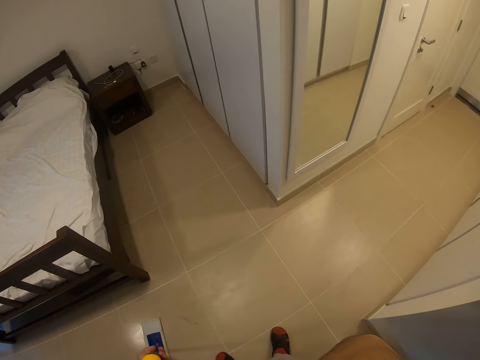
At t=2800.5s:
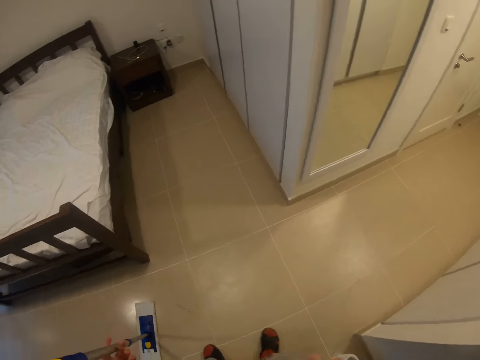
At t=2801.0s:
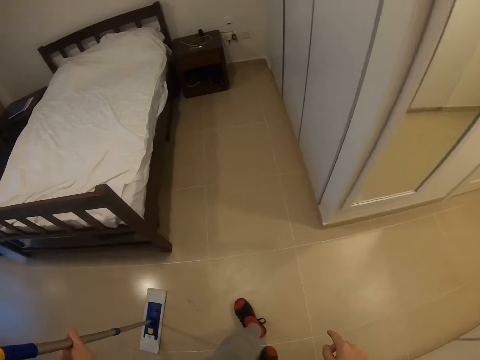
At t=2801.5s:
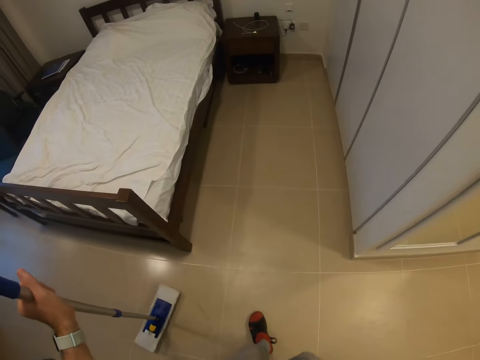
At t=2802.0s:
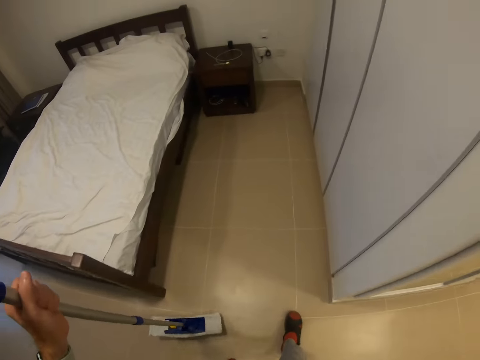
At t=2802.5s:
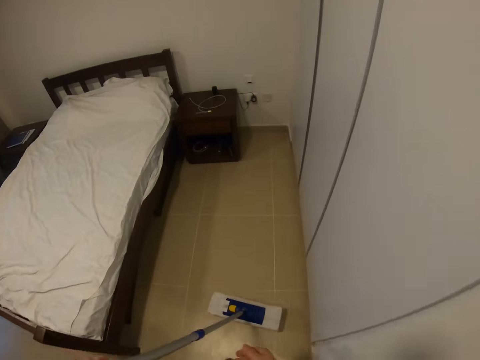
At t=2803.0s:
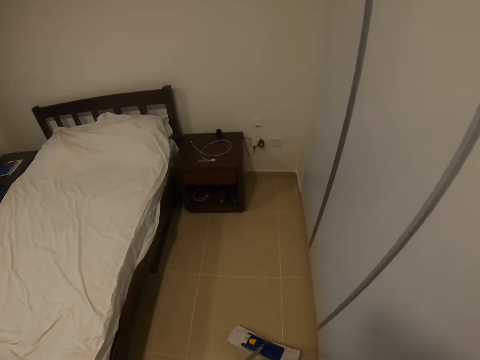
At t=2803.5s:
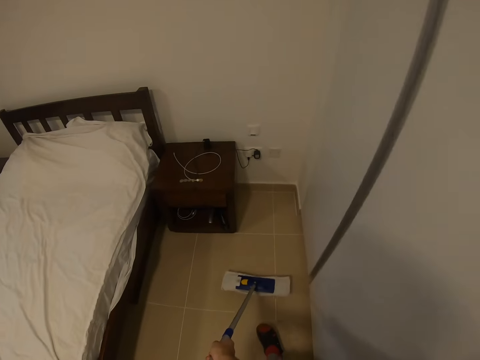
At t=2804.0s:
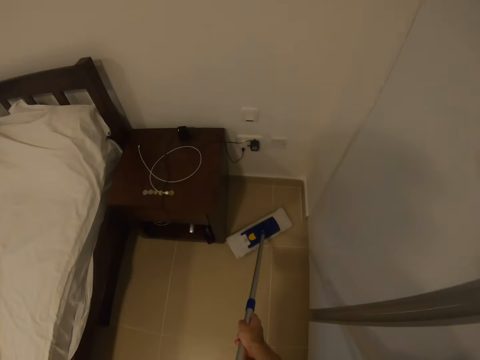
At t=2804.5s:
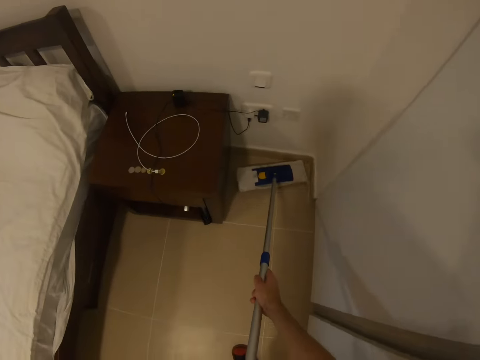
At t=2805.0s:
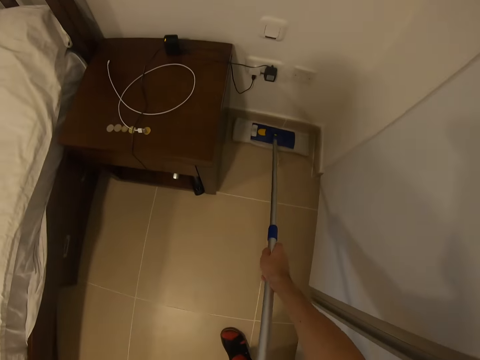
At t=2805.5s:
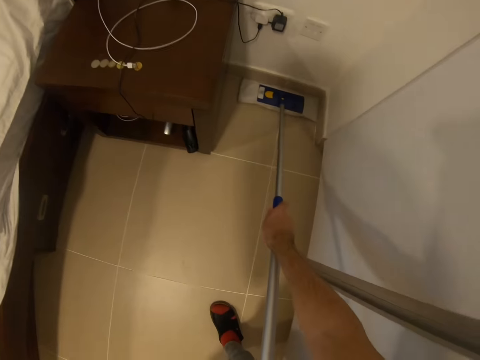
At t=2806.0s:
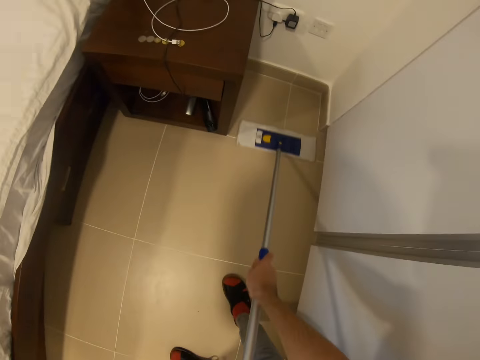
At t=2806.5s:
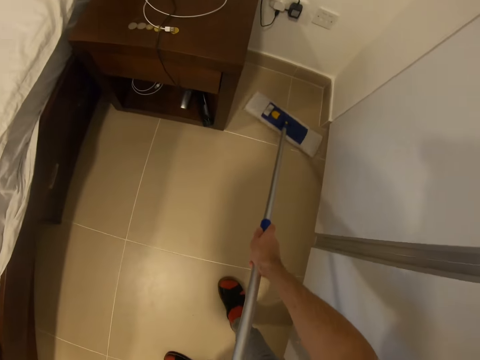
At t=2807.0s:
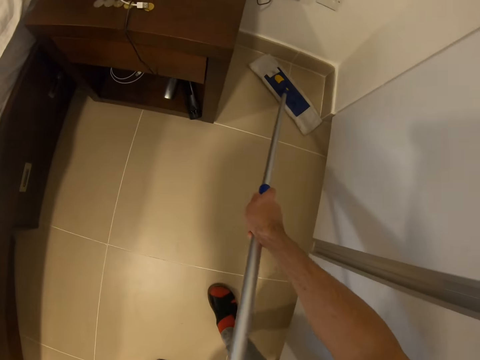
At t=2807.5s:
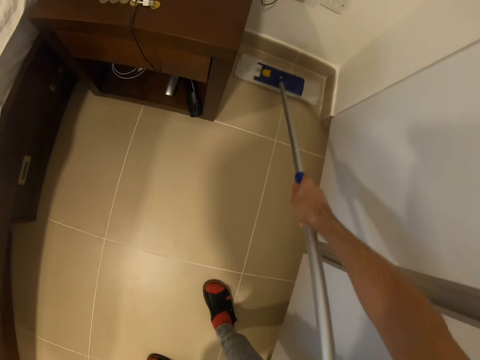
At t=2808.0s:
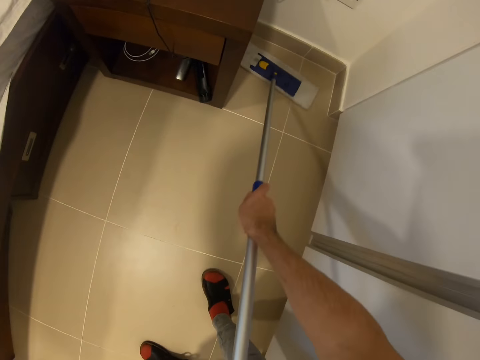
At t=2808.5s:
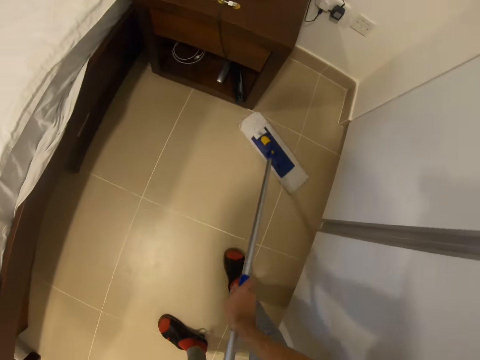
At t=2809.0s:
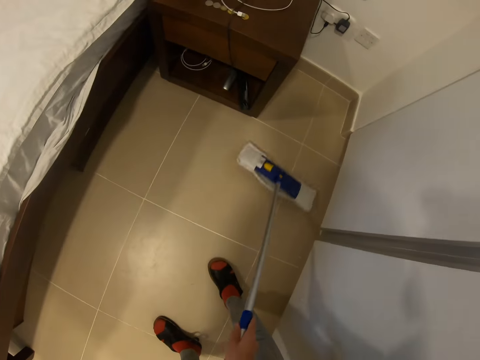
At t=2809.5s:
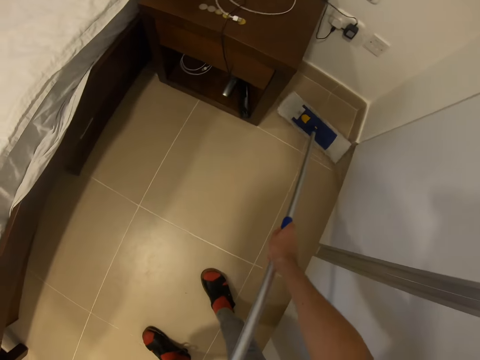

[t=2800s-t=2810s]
The camera wearer walks around the bed. They mop the floor.

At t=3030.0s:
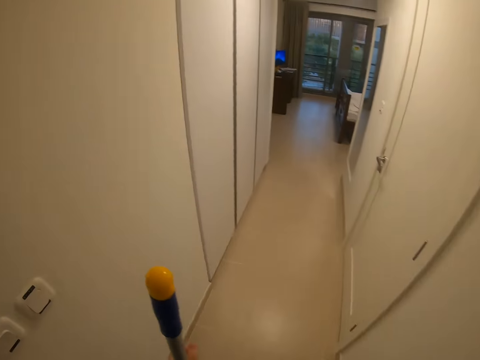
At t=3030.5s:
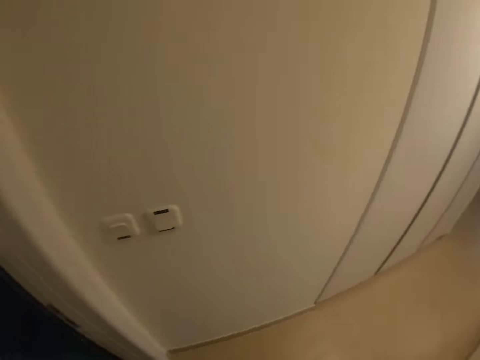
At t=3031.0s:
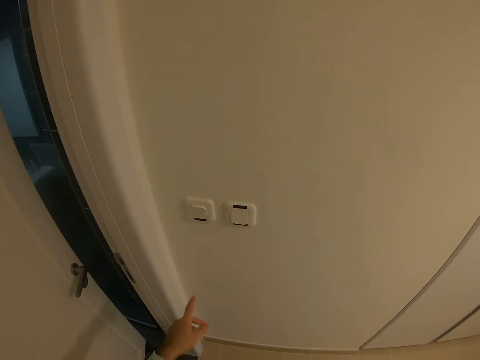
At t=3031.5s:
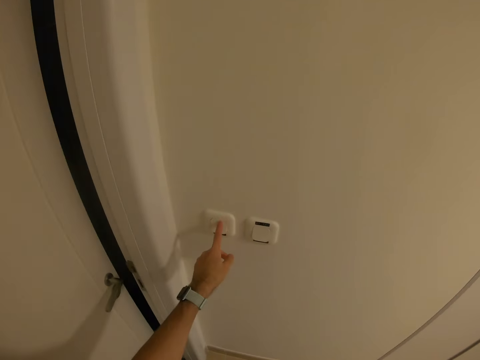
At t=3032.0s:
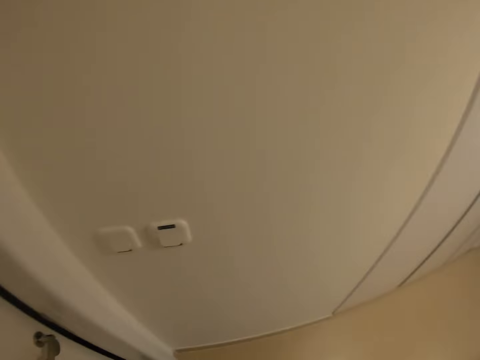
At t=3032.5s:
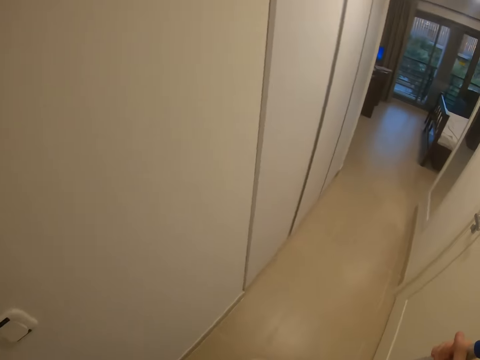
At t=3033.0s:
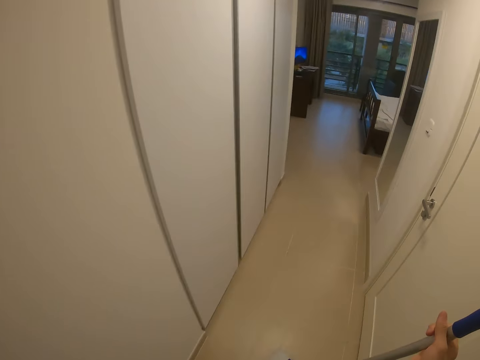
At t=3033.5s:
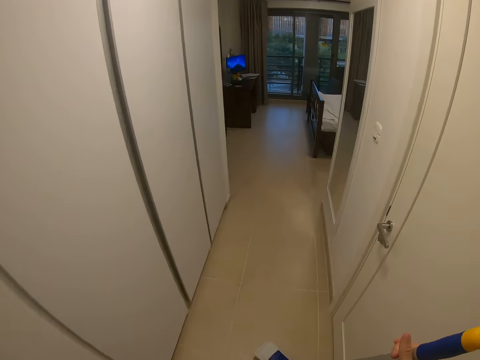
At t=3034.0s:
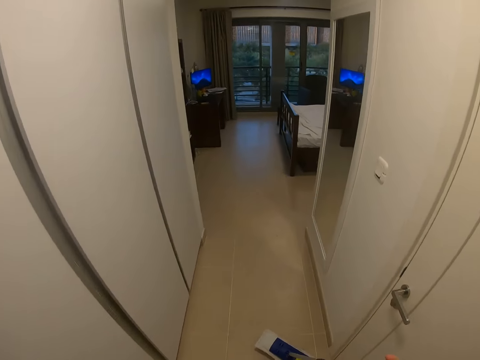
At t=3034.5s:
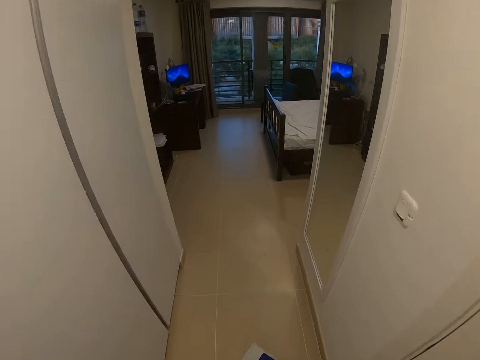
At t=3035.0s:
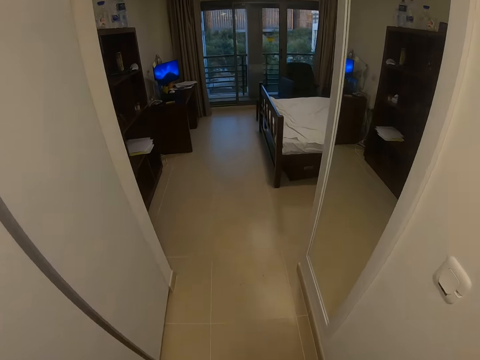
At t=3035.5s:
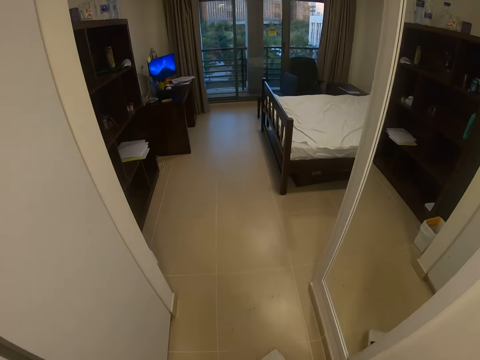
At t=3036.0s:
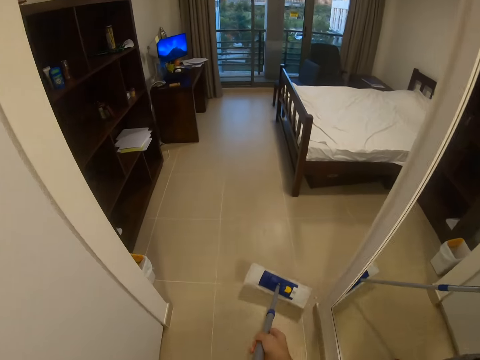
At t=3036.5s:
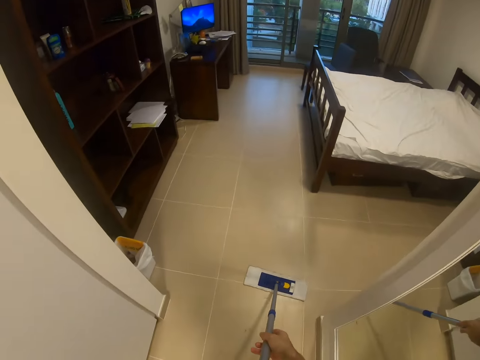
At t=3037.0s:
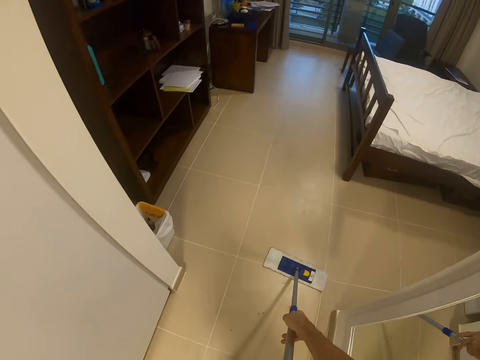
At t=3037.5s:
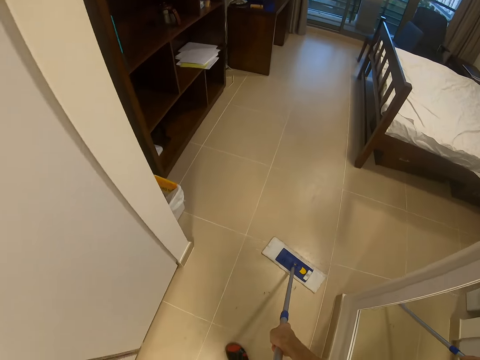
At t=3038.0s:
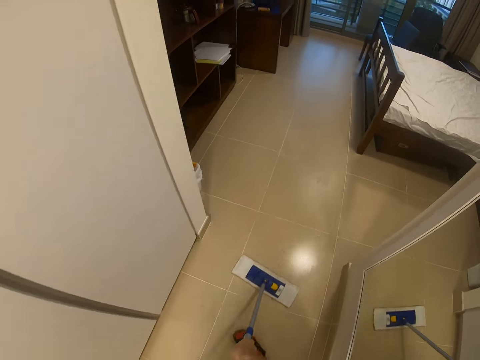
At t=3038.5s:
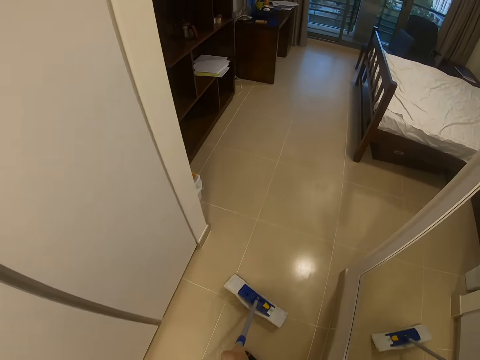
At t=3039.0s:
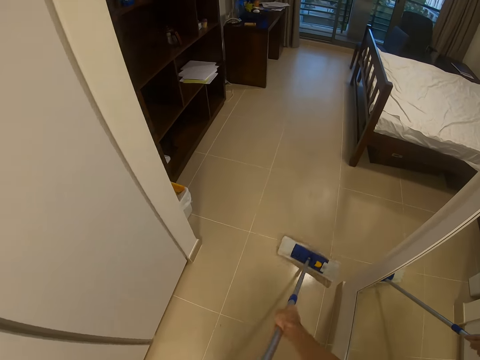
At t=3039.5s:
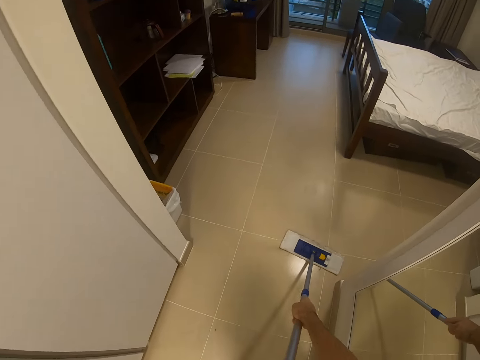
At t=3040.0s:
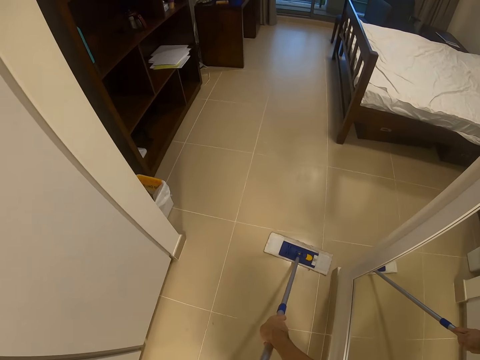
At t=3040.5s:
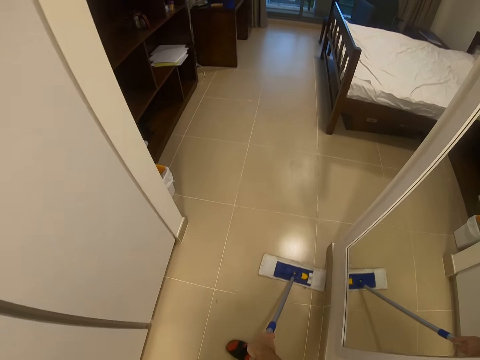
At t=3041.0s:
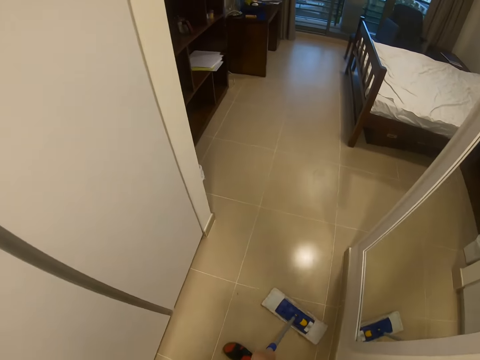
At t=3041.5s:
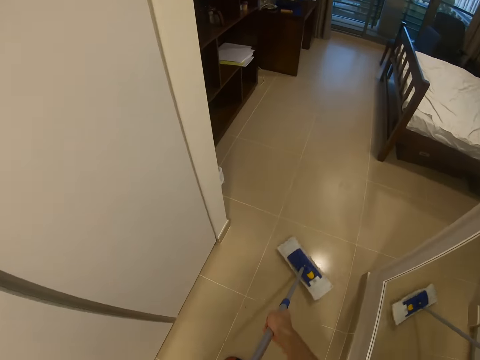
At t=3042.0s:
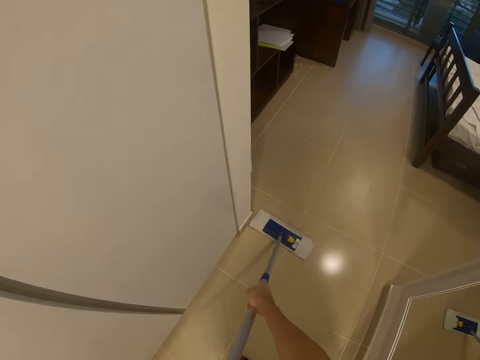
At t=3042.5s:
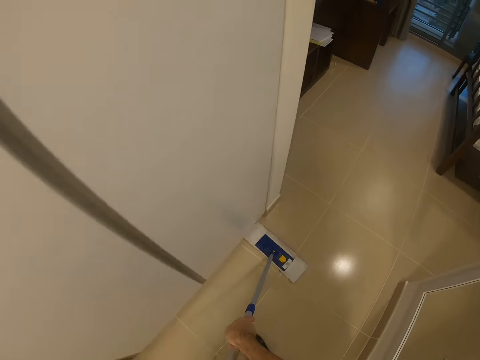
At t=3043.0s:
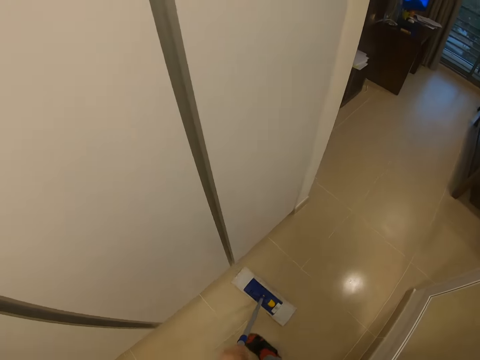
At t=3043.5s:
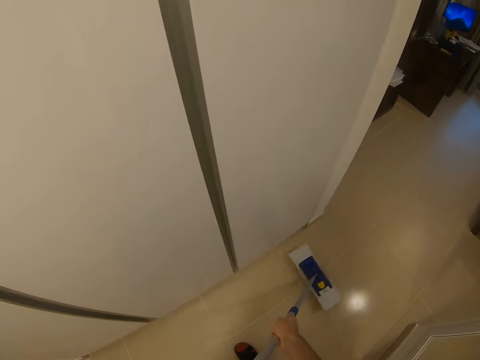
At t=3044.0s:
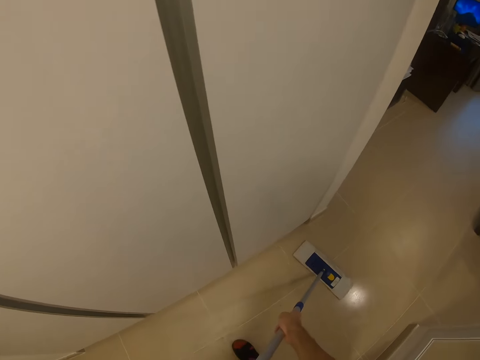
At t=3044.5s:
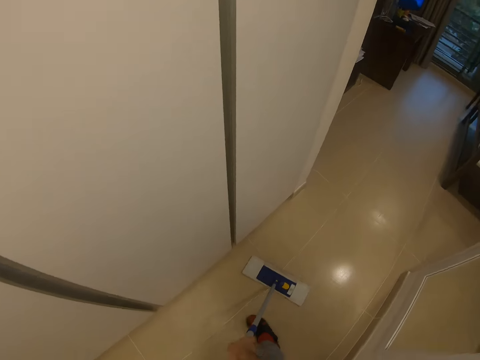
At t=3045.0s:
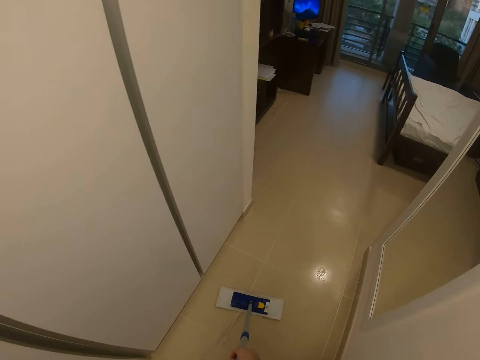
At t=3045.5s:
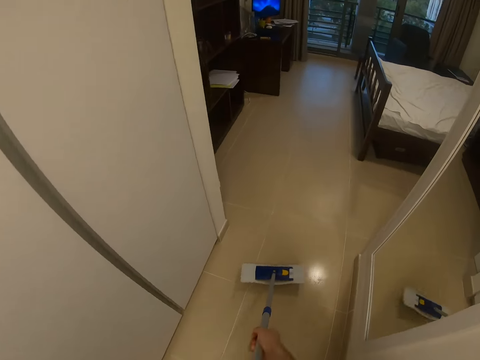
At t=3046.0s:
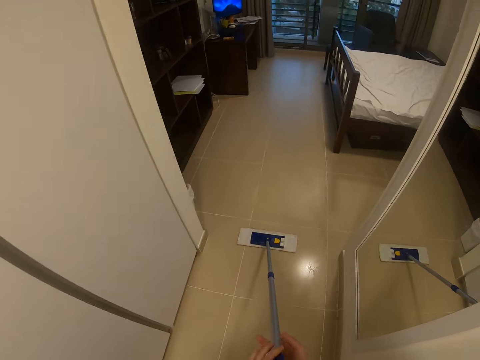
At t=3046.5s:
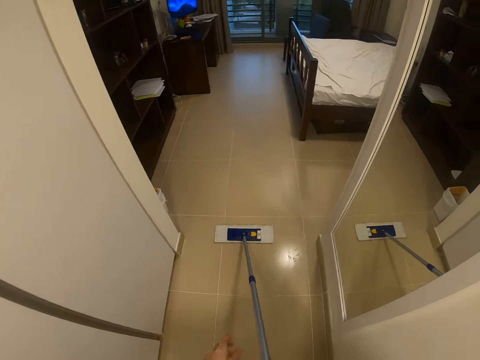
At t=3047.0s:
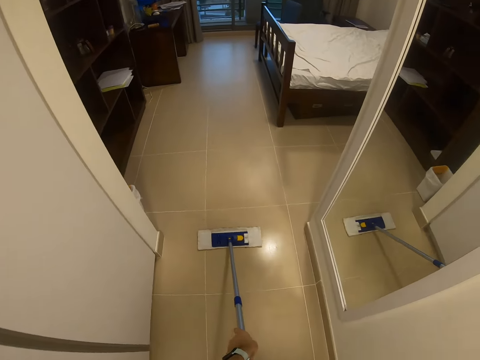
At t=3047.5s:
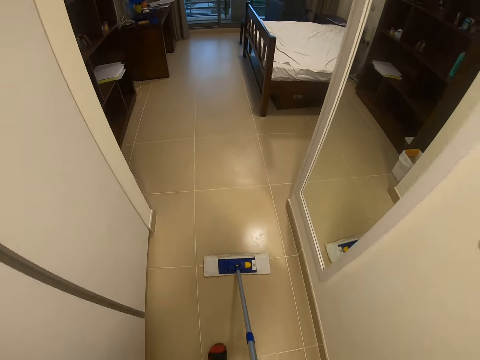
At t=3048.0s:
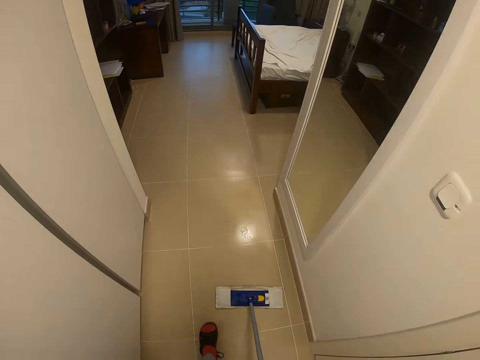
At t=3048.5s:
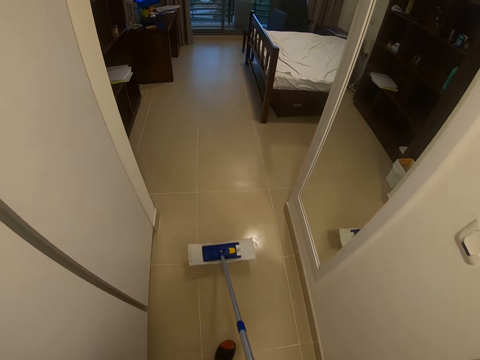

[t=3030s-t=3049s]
The camera wearer walks along the corridor. They switch the lights off. They turn the switch on. They open the door. They mop the floor. They clean the floor with a cleaning brush. They clean the floor with the cleaning brush again.
